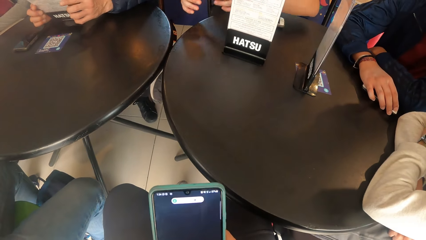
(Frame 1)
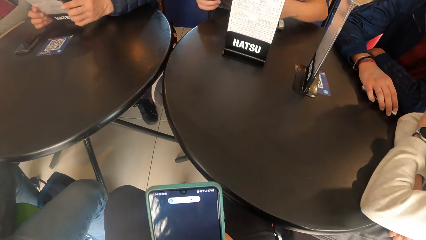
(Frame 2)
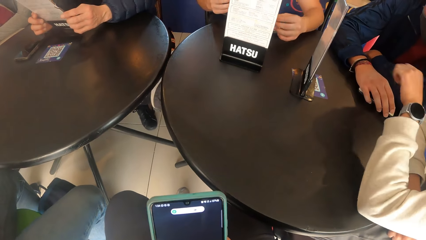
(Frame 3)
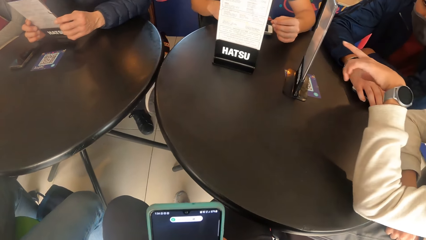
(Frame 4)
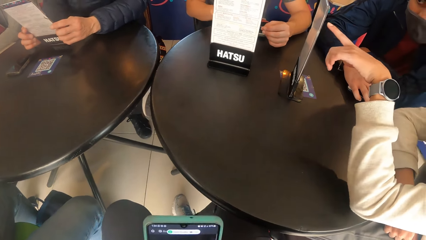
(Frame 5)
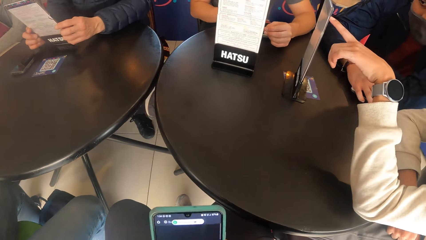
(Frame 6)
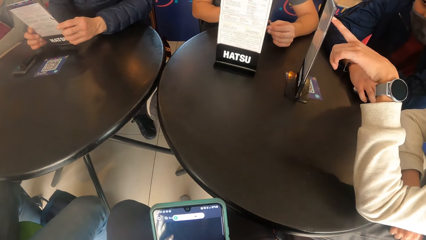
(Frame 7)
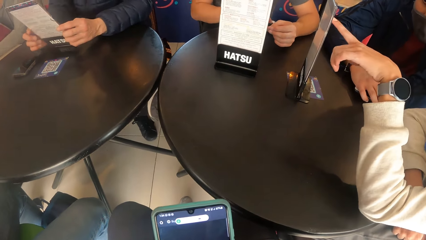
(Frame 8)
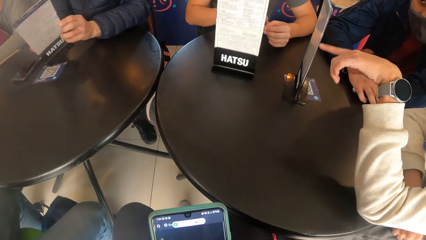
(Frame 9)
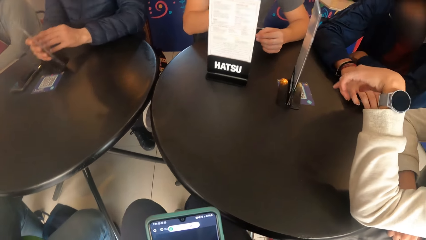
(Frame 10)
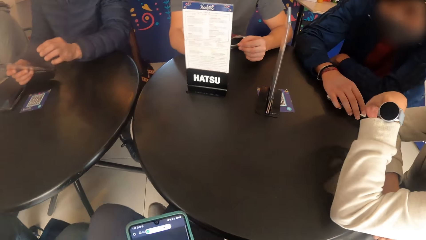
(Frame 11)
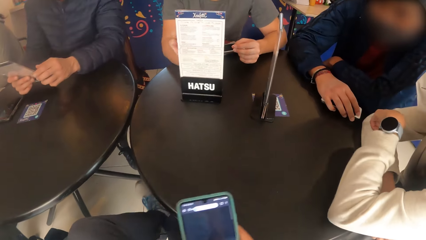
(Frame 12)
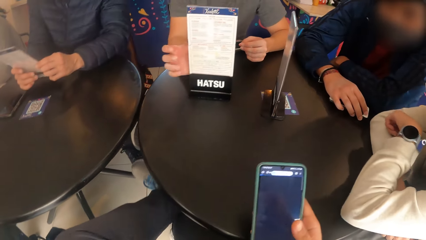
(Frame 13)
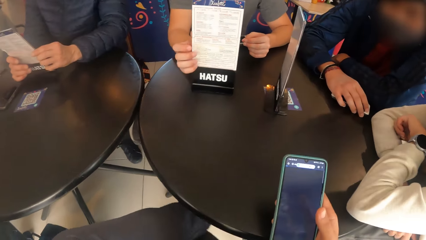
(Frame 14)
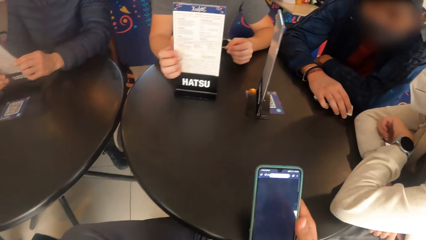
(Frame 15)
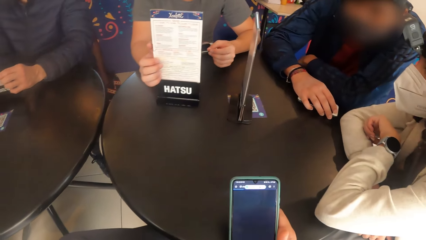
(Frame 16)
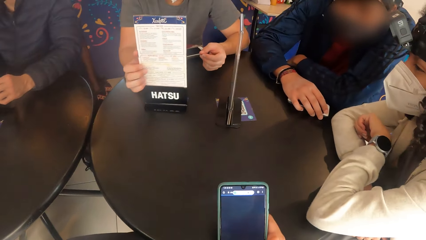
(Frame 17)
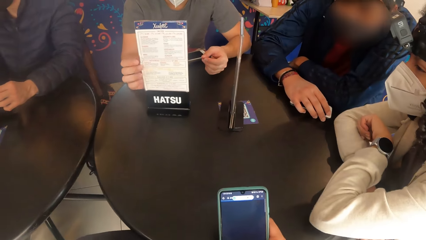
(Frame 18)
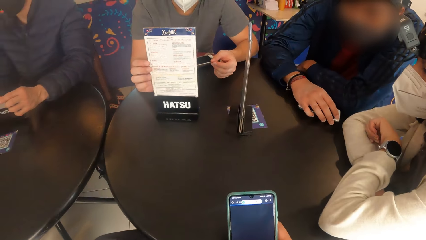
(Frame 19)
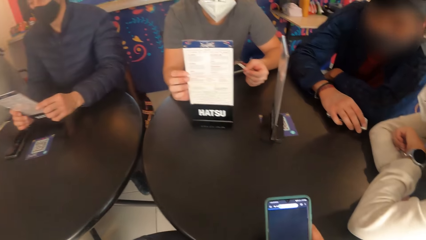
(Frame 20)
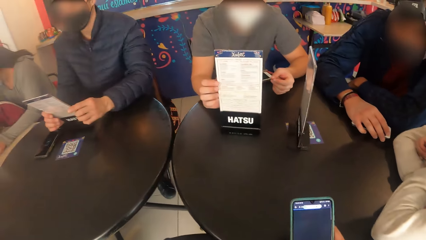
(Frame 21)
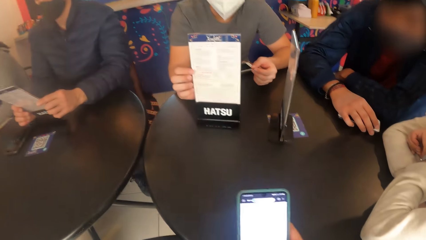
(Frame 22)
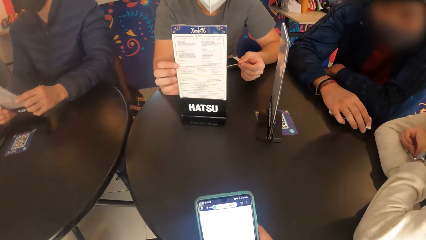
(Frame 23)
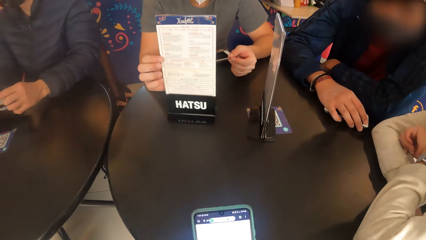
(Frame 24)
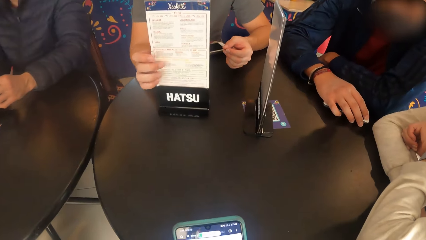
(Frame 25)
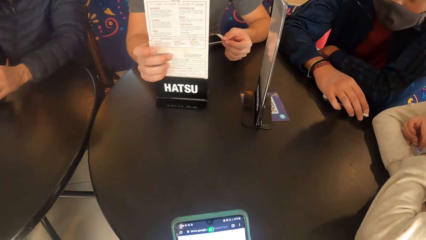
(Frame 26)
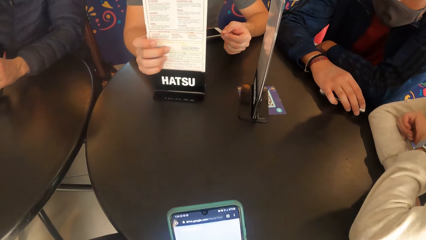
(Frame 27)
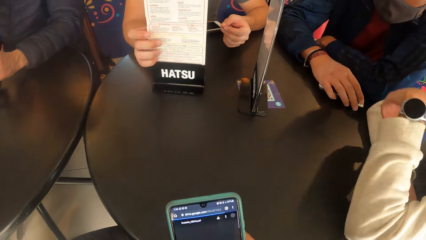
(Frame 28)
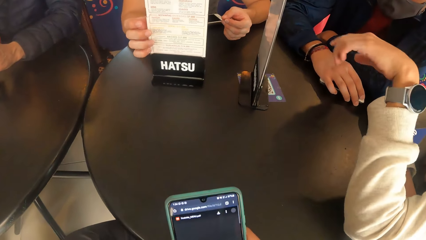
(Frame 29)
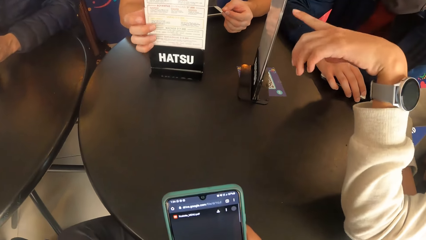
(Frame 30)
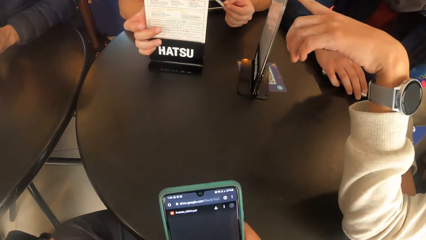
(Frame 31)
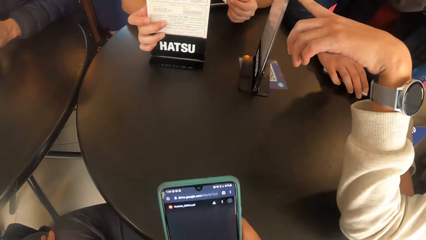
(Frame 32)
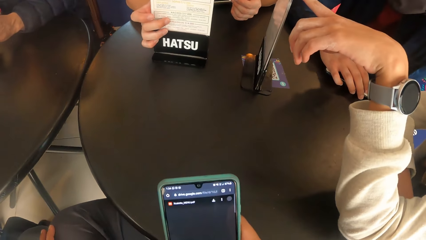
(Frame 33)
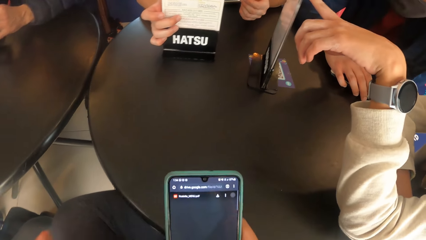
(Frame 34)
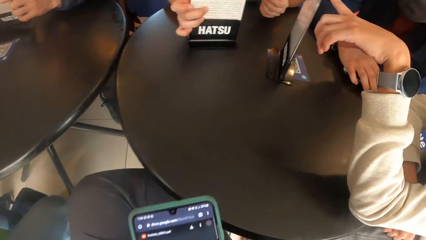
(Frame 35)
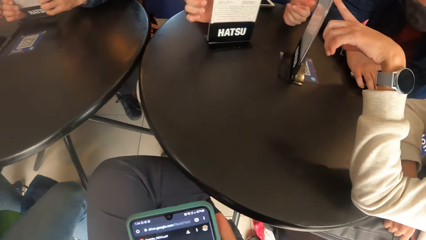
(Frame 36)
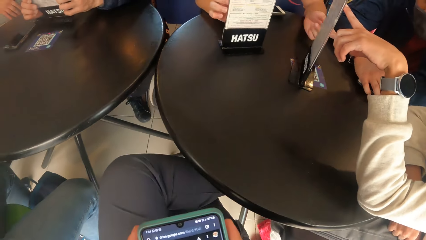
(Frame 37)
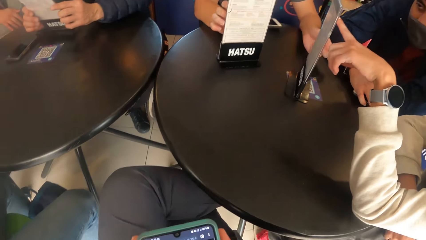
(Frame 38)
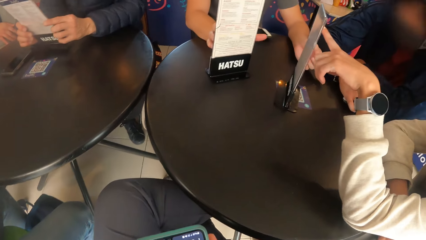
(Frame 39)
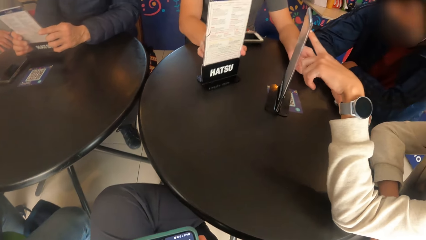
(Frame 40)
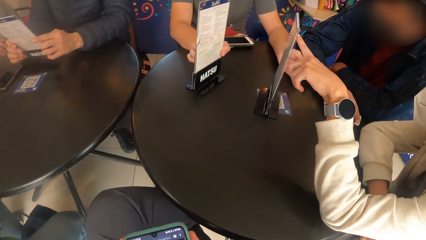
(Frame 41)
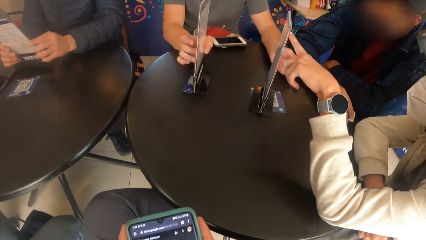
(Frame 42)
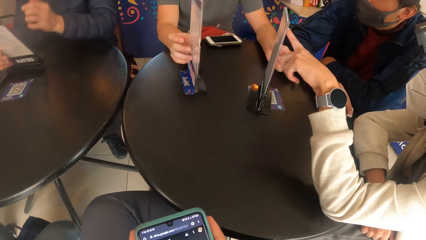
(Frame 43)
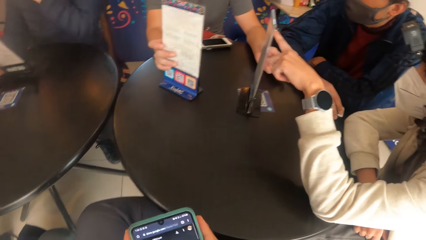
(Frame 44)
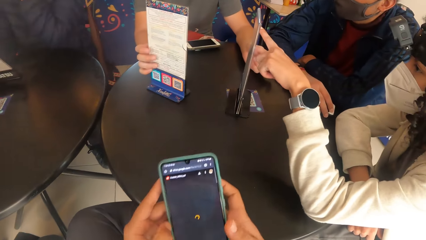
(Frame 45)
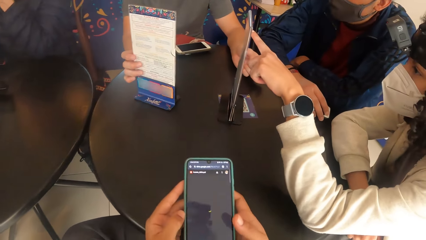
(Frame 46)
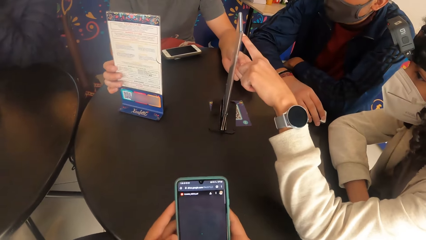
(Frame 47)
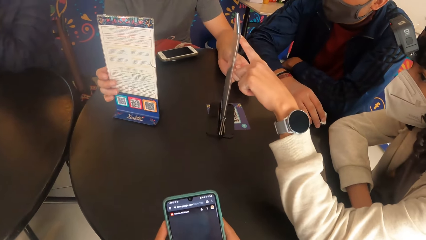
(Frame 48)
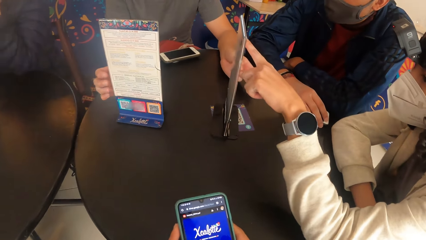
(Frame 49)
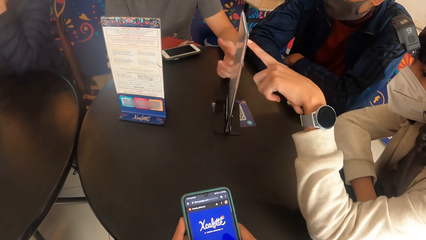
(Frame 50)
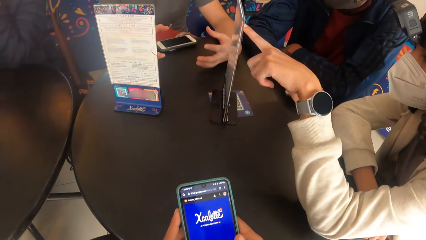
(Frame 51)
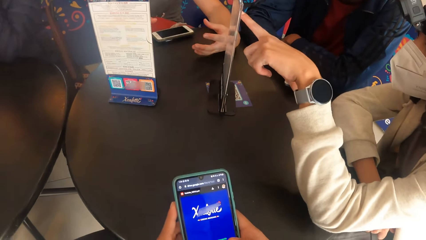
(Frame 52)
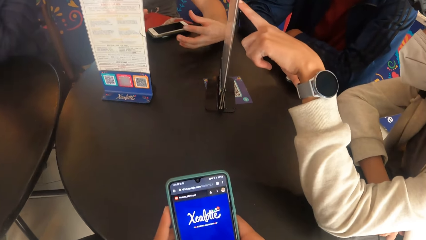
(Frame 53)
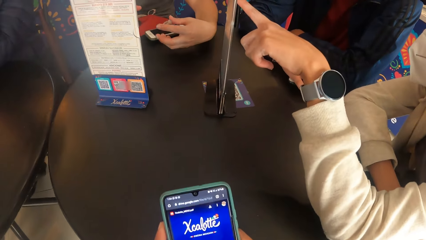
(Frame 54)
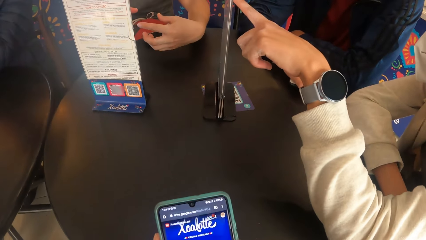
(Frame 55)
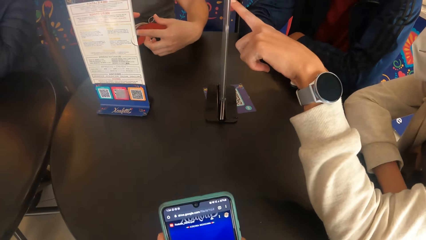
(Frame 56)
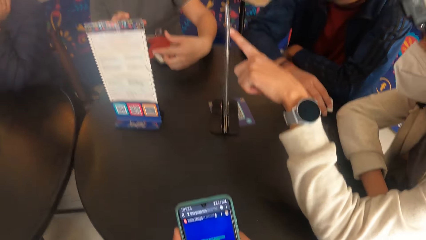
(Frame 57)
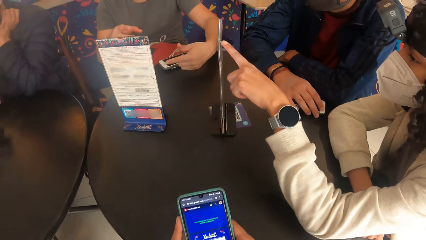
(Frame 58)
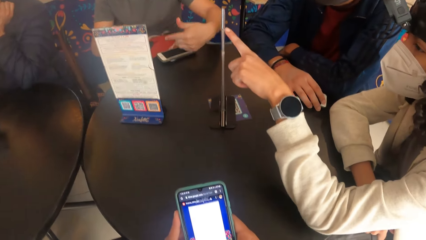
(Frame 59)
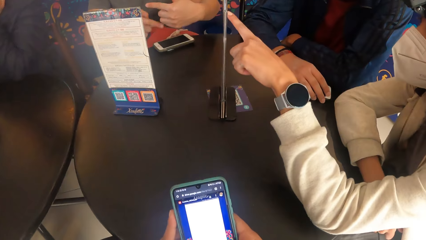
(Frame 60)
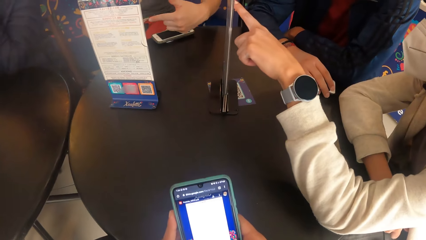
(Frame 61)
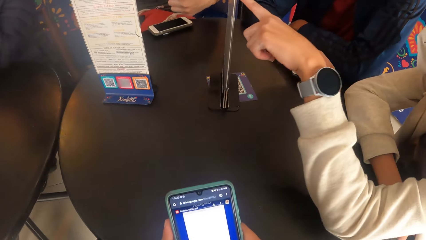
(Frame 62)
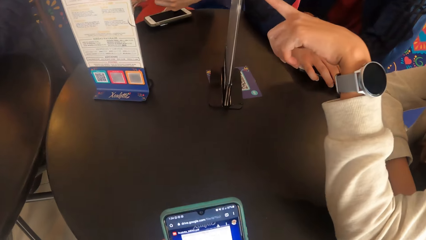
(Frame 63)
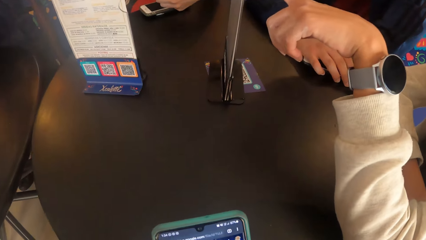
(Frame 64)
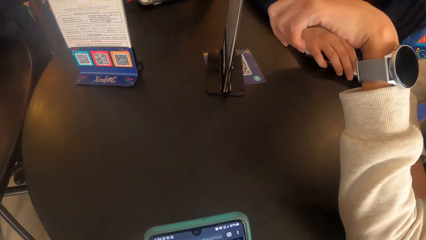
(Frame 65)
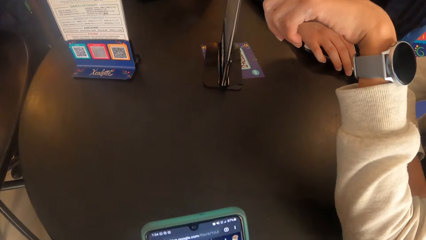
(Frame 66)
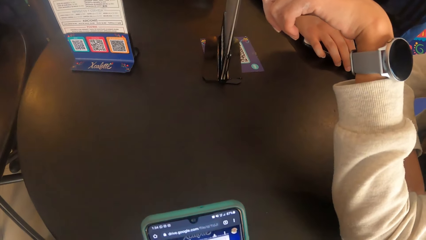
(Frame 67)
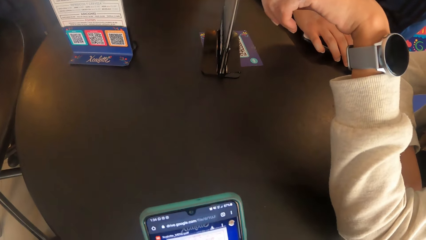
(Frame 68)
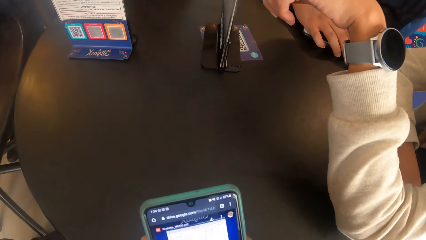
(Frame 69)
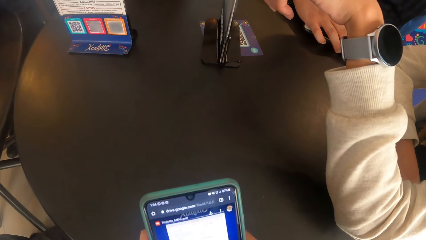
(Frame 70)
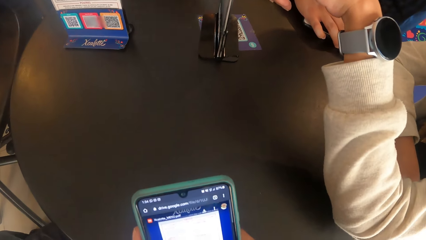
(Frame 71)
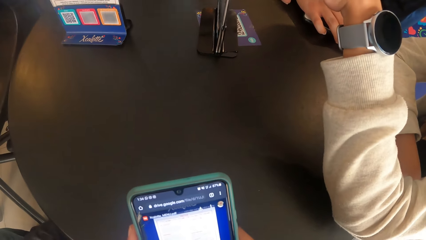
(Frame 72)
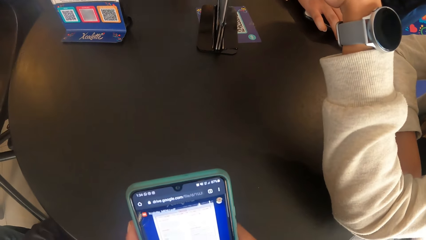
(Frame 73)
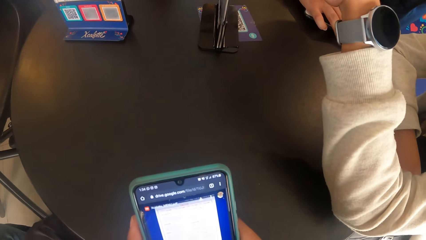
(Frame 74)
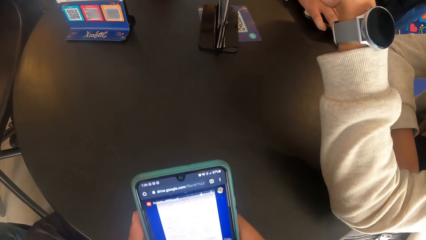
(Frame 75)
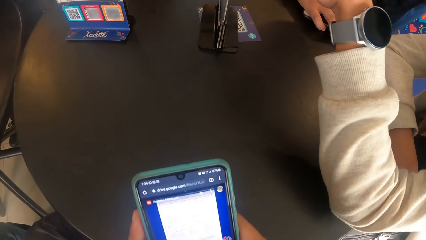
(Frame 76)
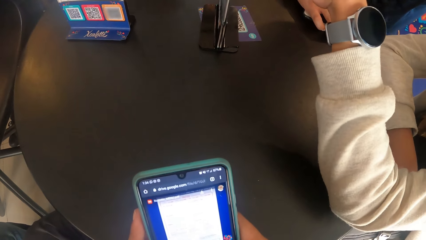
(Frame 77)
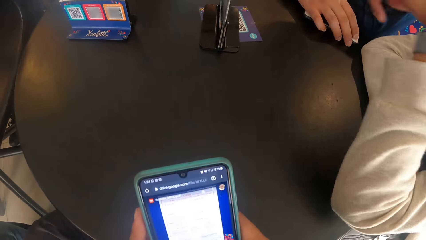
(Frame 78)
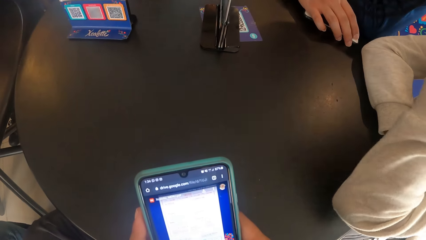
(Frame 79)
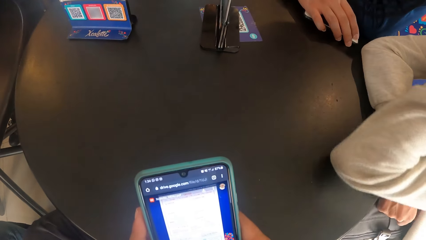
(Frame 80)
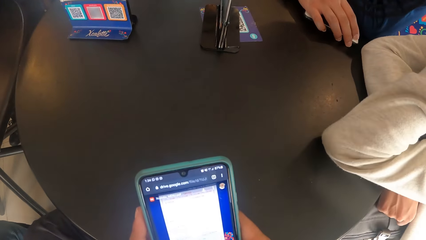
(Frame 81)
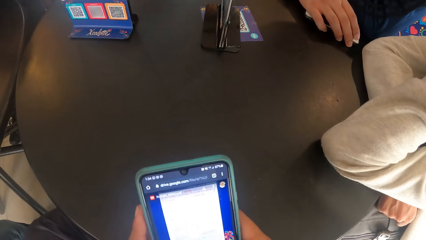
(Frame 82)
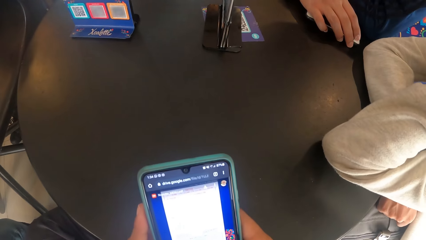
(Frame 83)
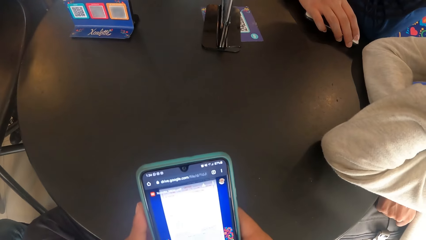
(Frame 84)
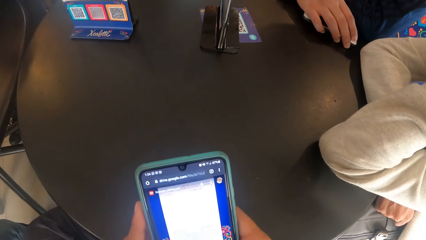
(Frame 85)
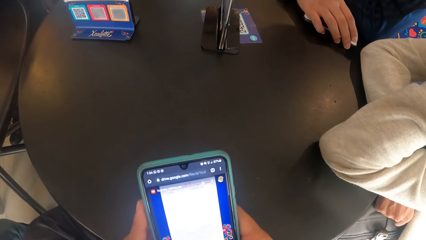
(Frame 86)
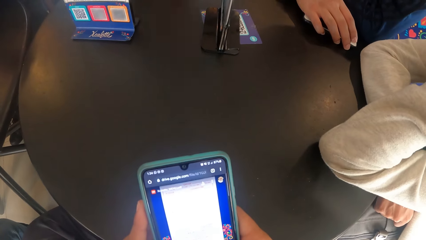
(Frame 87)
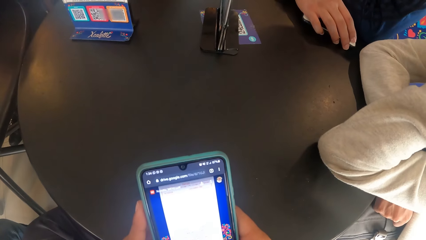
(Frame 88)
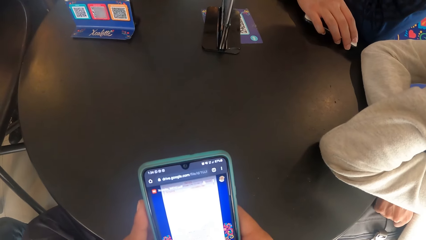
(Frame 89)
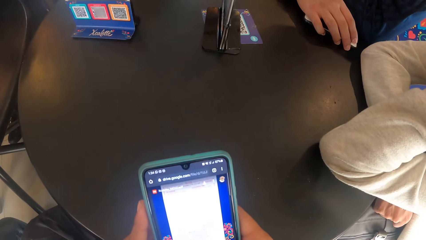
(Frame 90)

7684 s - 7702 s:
The camera wearer moves the legs. A woman gestures to the menu holder on the black table with her left hand. A man flips the menu holder in both hands. The woman gestures to the menu holder on the black table with her left hand. Another man flips the menu holder on the black table with his right hand. The camera wearer operates the phone in both hands.
